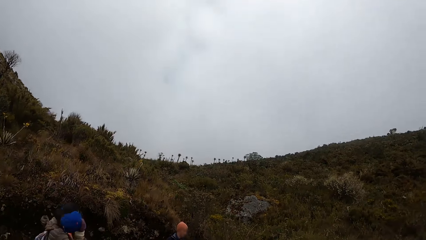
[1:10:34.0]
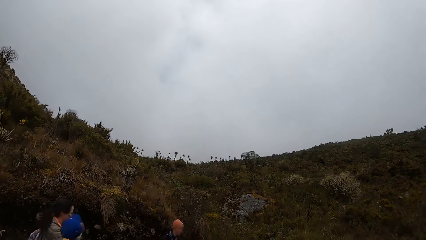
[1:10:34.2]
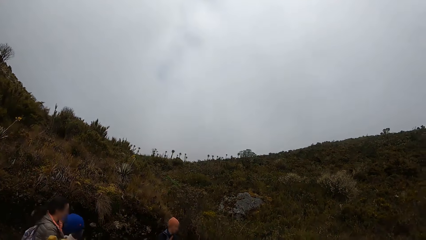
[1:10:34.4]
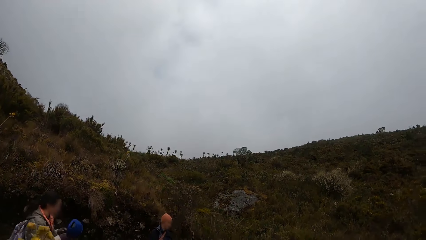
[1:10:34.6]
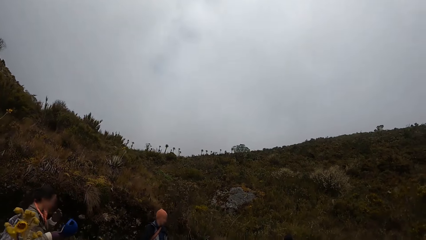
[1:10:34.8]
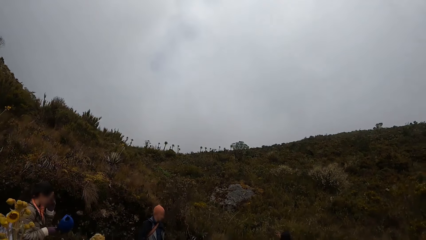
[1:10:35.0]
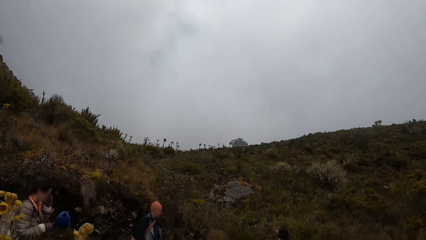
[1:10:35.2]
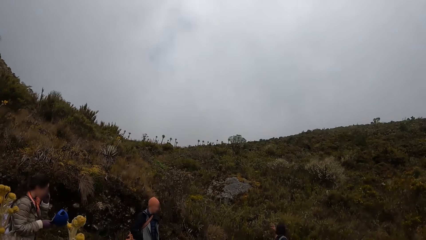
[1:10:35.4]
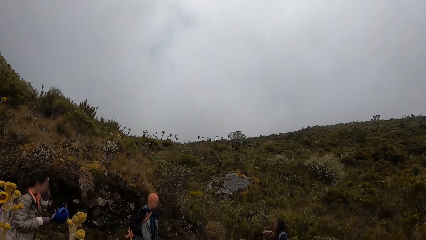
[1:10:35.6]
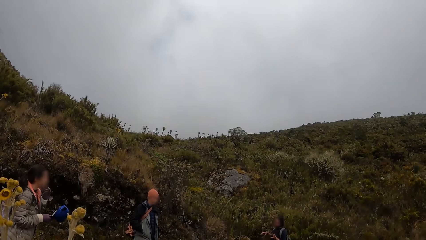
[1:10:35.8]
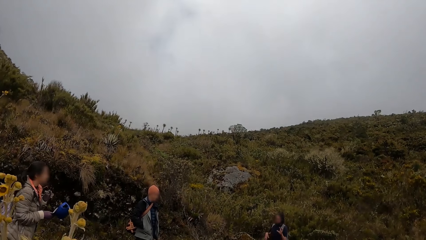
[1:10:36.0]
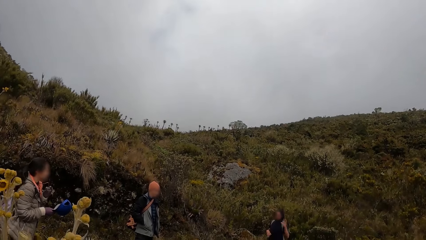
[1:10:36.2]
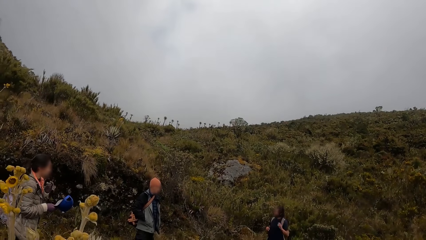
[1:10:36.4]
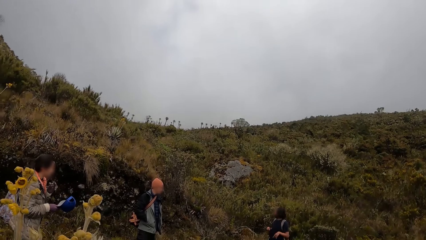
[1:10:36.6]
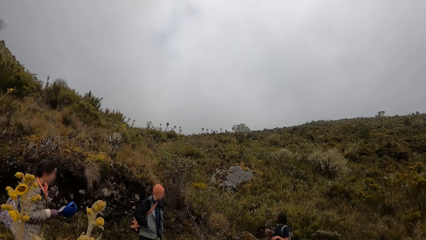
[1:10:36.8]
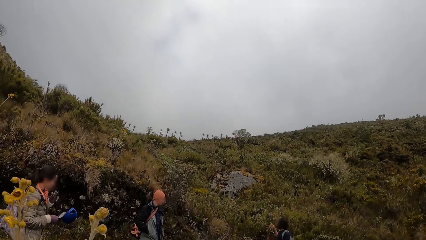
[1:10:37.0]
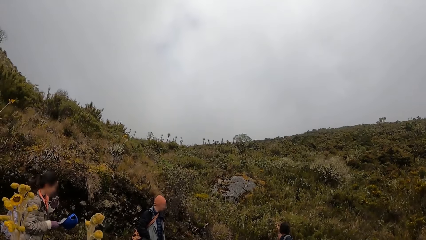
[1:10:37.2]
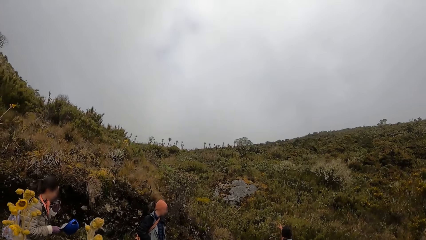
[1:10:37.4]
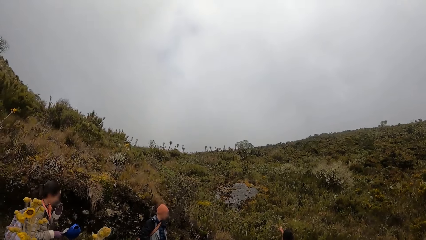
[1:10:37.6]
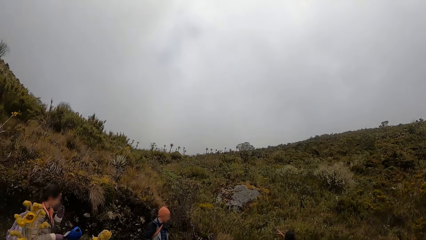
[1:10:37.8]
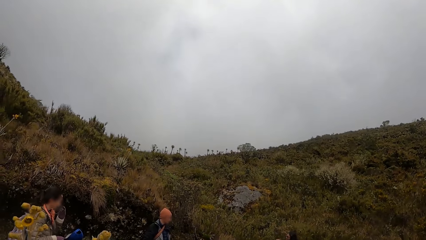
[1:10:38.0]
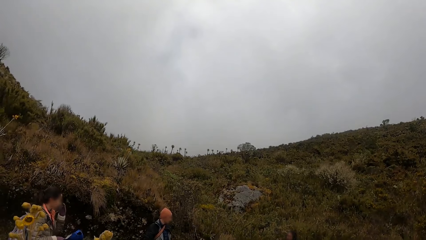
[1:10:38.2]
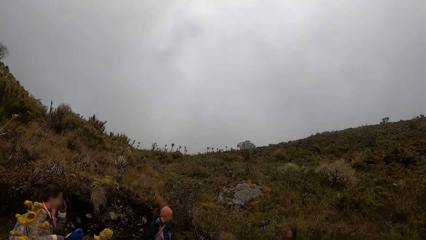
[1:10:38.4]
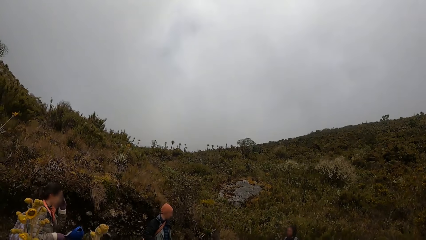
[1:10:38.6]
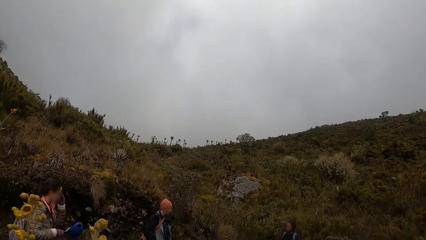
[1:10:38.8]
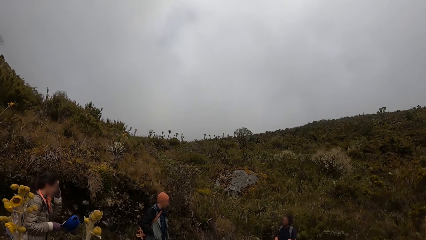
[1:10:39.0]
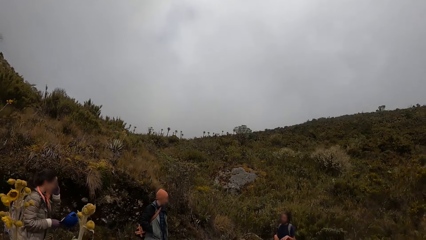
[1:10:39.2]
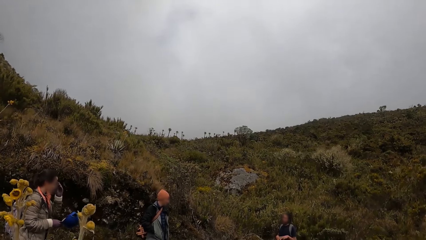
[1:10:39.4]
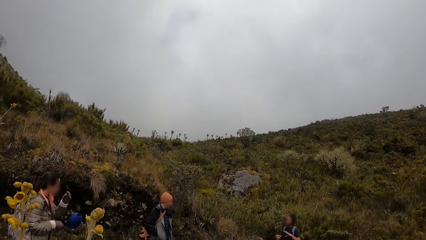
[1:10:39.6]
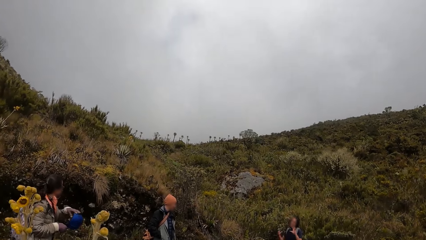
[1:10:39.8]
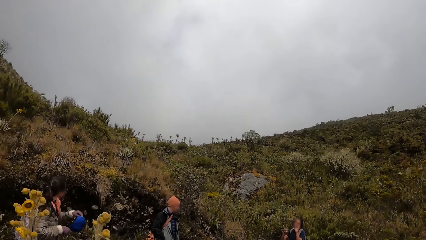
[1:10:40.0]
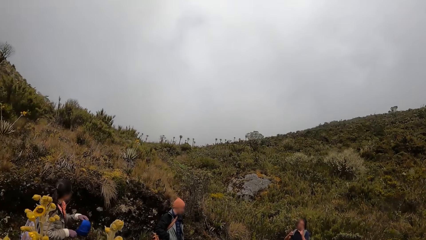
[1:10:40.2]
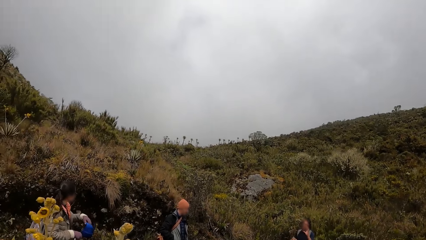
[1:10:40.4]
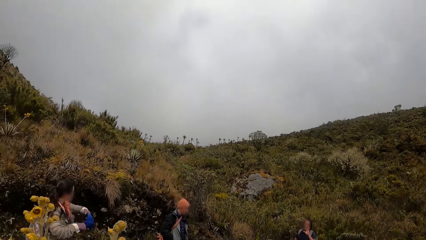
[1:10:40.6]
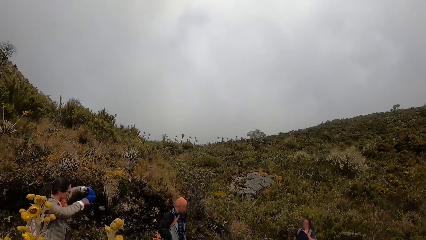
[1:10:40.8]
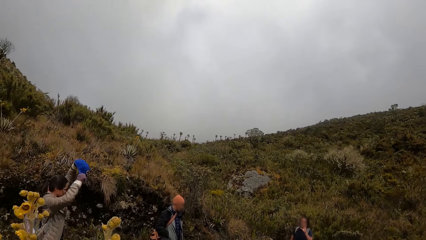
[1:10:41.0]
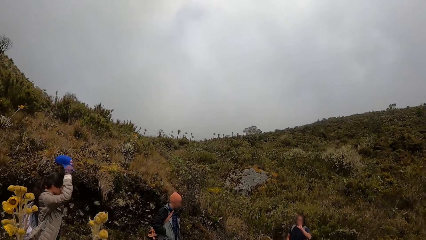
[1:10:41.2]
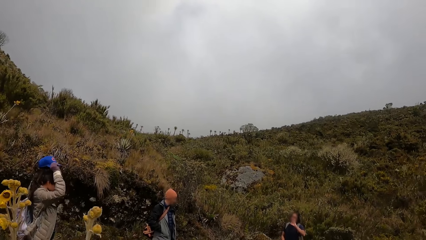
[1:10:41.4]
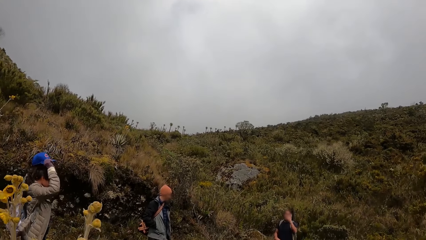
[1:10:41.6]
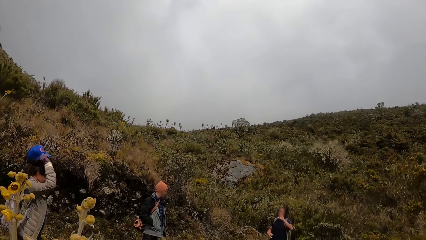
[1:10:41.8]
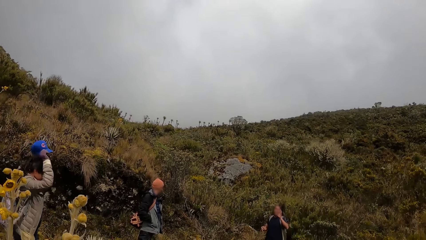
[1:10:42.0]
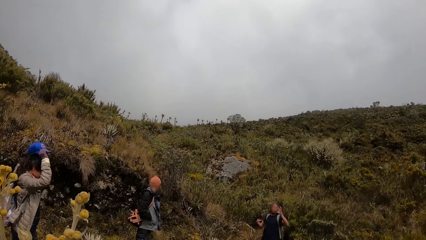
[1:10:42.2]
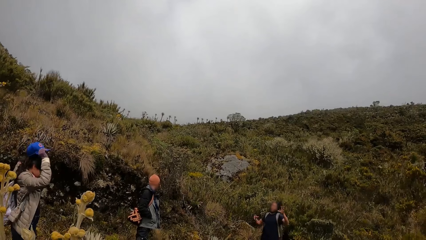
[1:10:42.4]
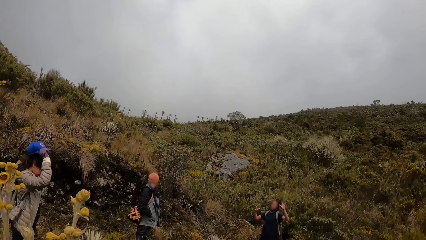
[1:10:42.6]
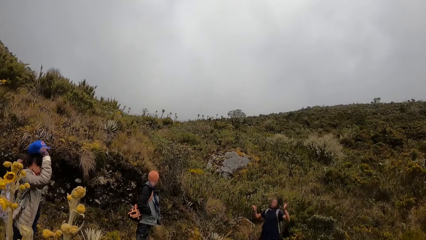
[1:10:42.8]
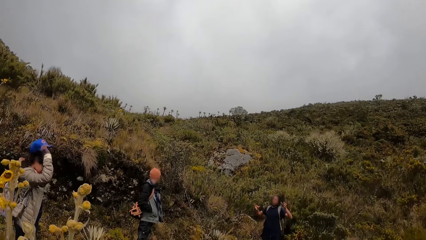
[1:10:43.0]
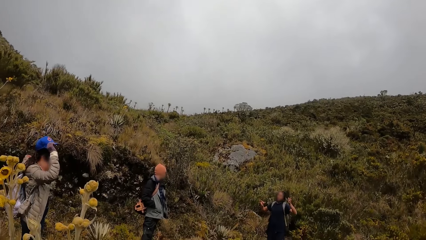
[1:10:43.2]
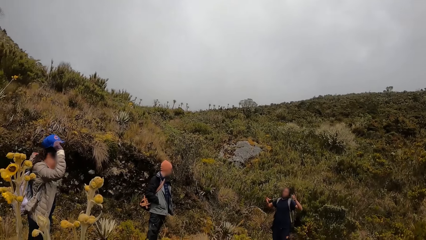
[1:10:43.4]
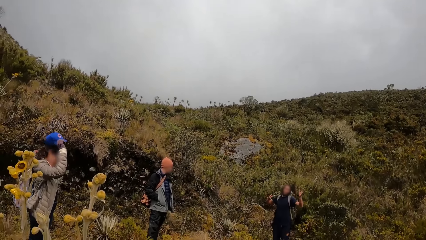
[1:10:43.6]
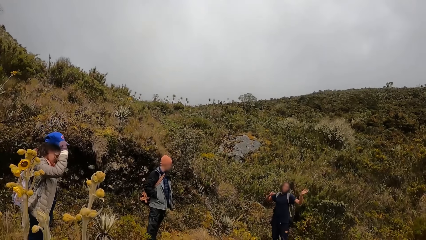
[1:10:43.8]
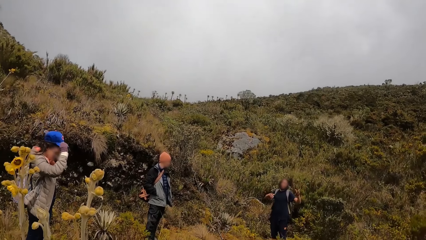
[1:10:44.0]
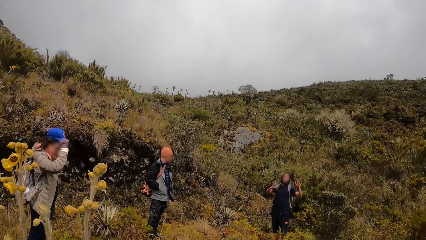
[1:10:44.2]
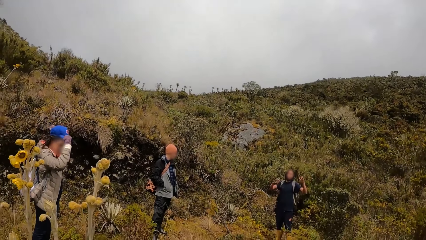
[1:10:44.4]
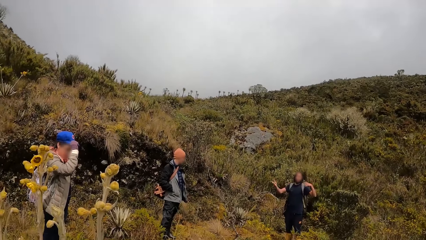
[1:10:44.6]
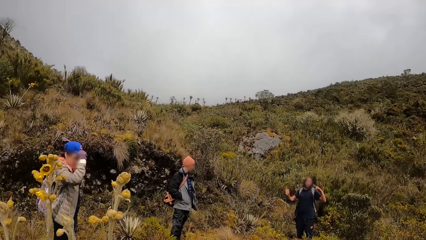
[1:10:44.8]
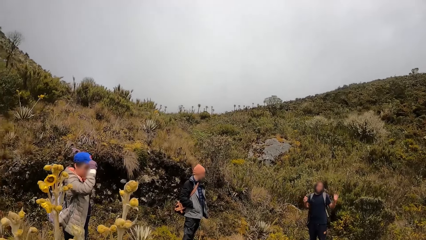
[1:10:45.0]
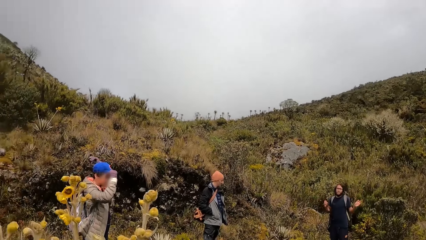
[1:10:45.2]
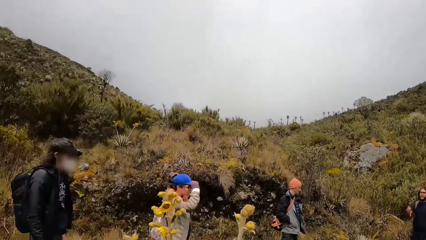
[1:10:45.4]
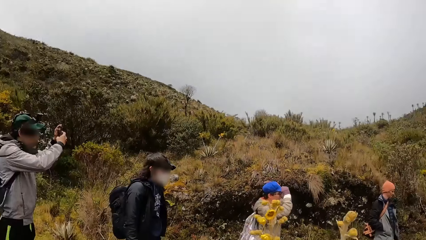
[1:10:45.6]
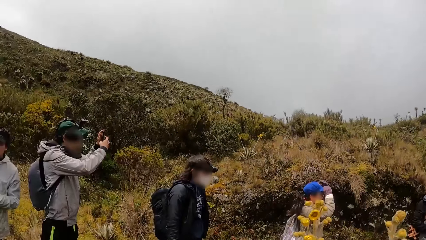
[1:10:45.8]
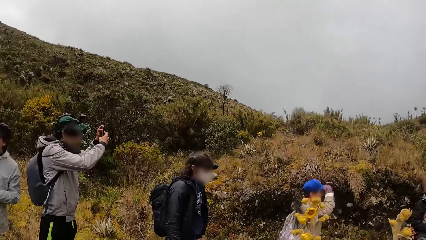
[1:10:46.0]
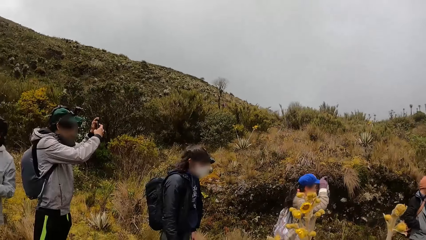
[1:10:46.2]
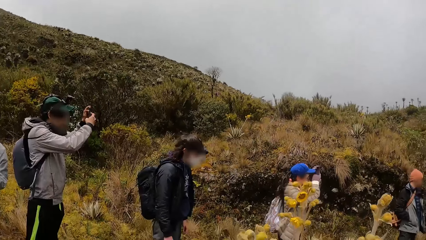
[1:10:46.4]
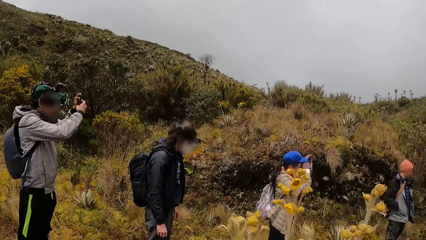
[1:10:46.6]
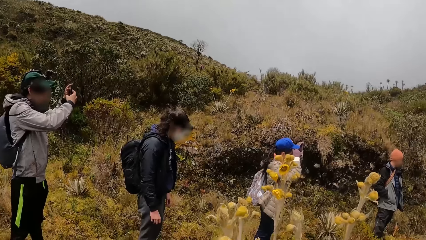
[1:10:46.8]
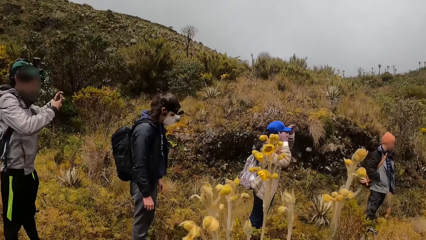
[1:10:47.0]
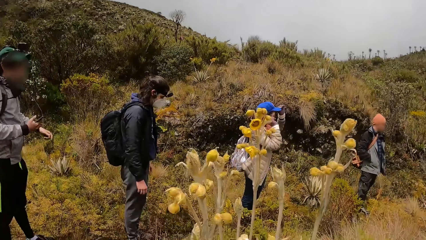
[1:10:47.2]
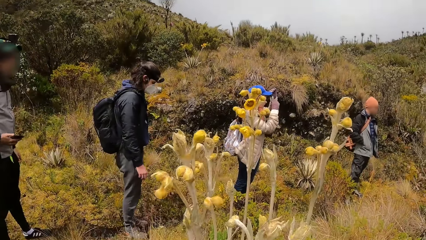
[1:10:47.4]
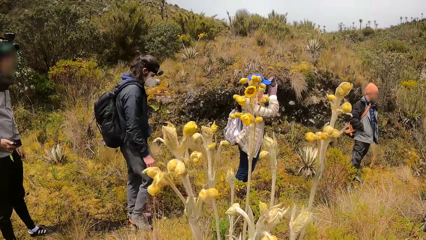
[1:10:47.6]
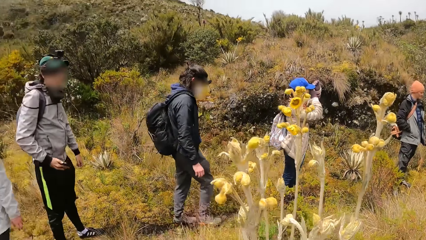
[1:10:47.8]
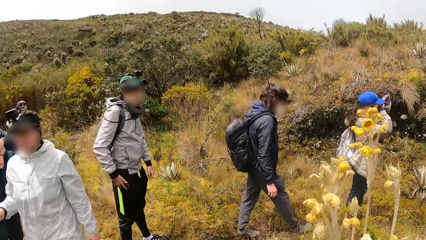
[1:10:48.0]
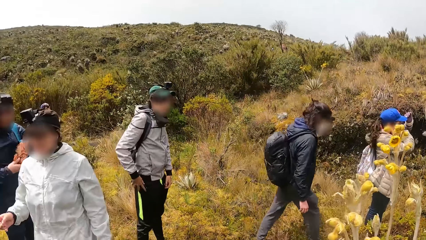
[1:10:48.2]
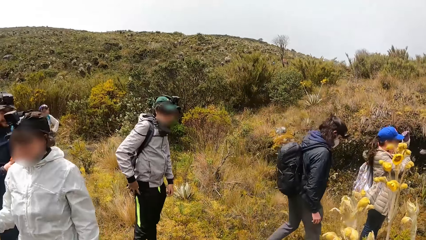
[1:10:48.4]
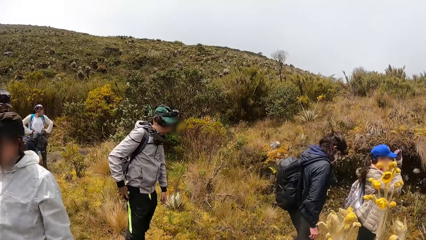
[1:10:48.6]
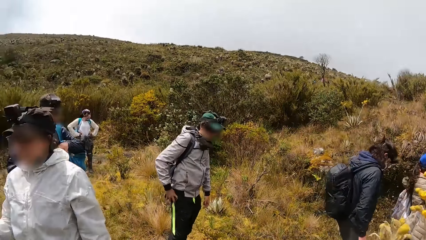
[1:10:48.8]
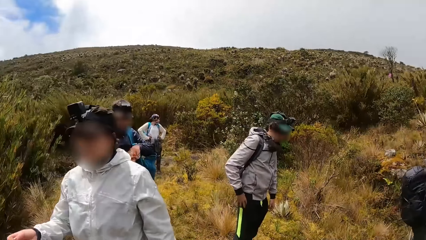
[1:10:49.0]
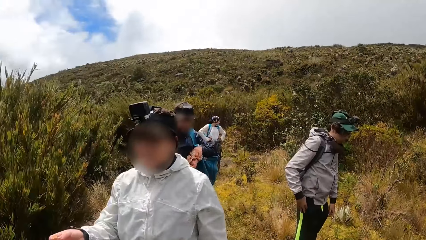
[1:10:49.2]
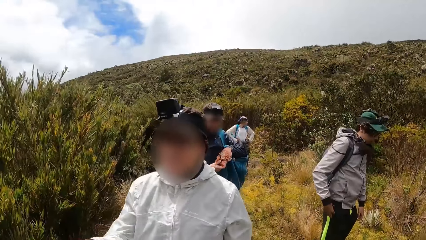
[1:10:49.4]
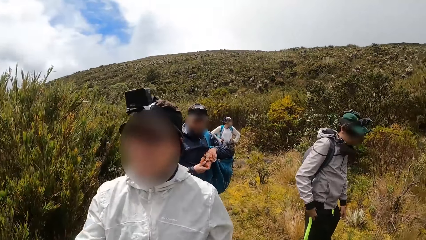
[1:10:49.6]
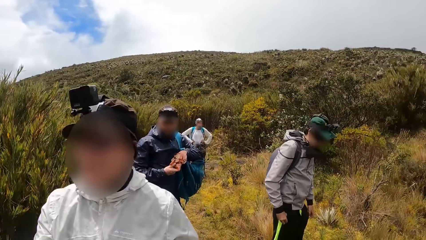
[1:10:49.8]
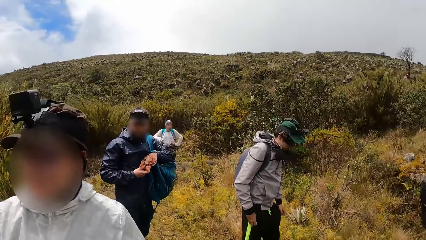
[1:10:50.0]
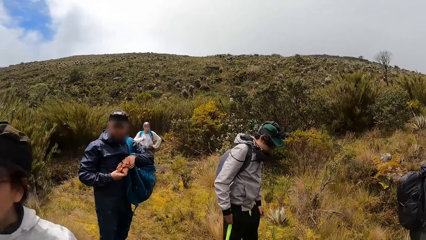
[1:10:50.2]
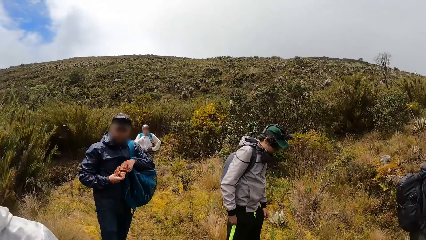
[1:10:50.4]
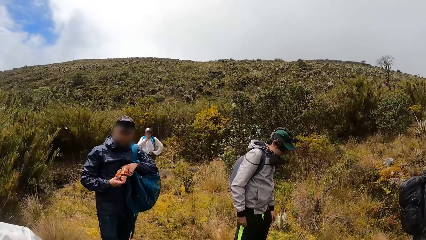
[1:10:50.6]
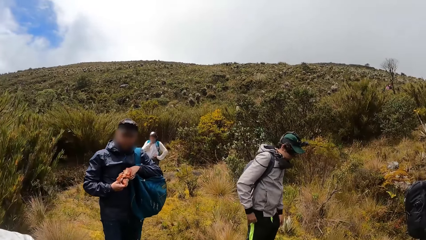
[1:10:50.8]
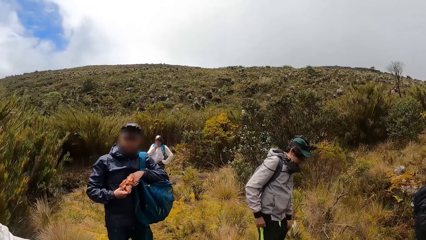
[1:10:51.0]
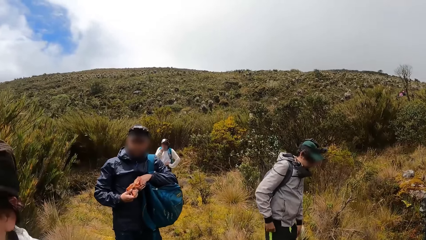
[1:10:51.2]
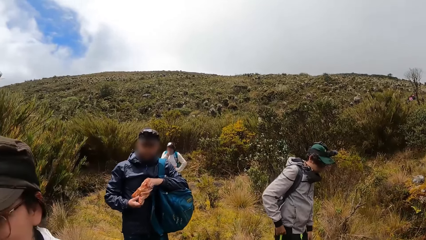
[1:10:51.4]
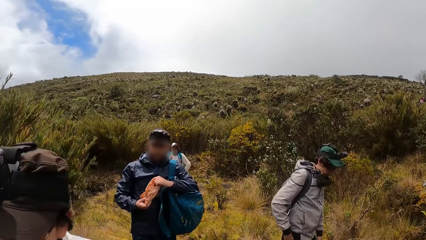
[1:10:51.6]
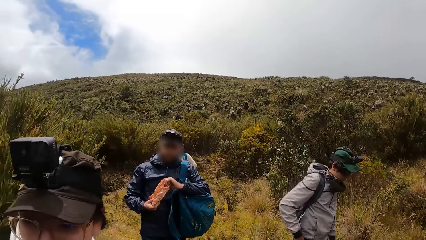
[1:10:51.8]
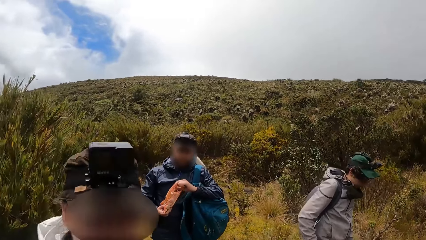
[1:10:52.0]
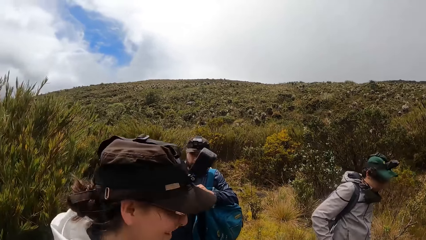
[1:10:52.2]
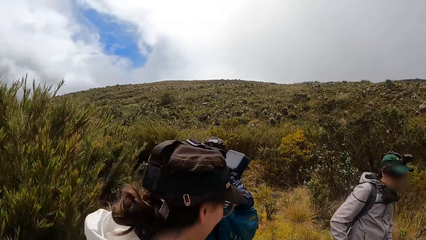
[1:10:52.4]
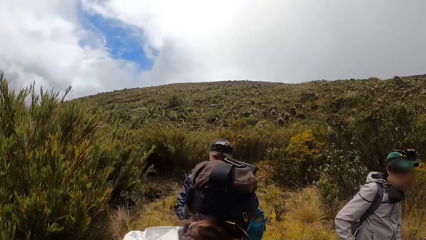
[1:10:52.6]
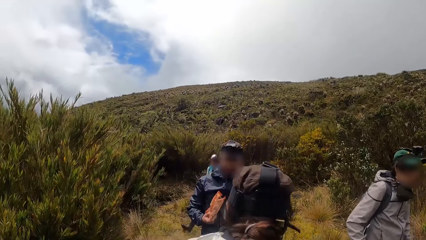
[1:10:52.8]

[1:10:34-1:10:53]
The camera wearer looks at the mountains. A woman adjusts her glasses on her face with her left gloved hand. The woman places her cap on her head with both gloved hands. A man converses with the team. Another man operates a phone with both hands. The camera wearer looks around. The other man puts the phone in his right trouser pocket with his right hand. The camera wearer looks around the forest. They look at the team. Another woman adjusts her mask on her face with her right hand. Another man removes fries from a paper bag in his right hand with his left hand.
